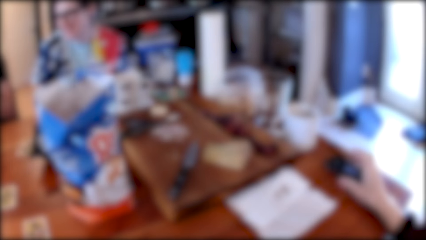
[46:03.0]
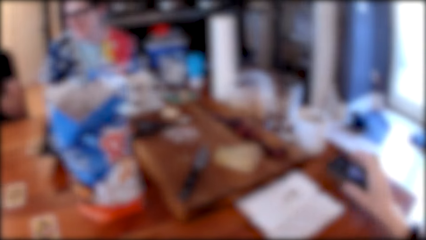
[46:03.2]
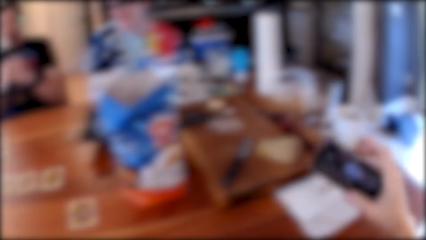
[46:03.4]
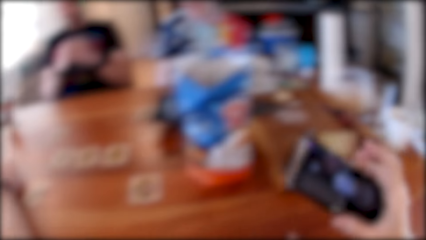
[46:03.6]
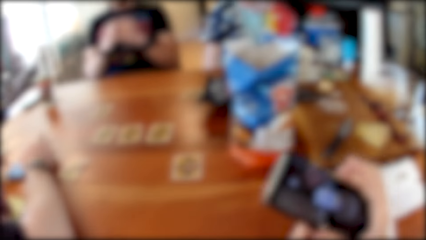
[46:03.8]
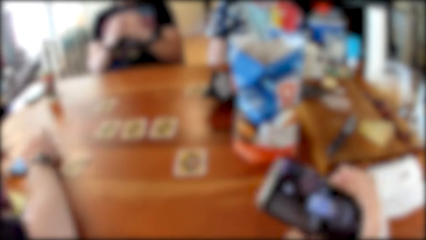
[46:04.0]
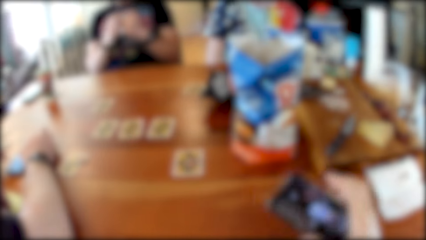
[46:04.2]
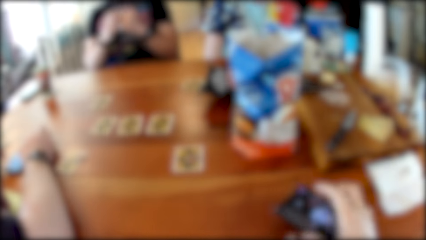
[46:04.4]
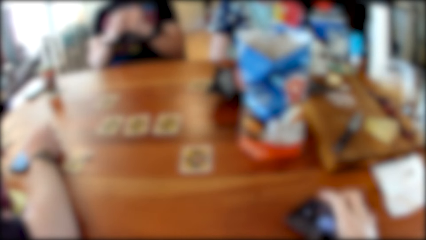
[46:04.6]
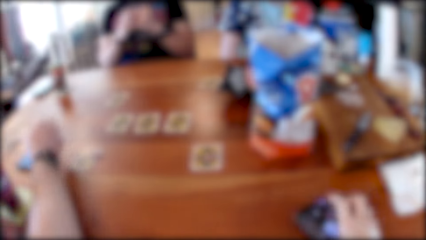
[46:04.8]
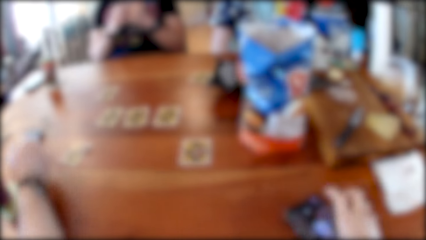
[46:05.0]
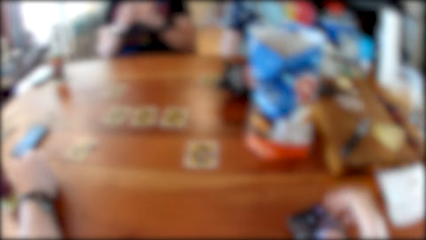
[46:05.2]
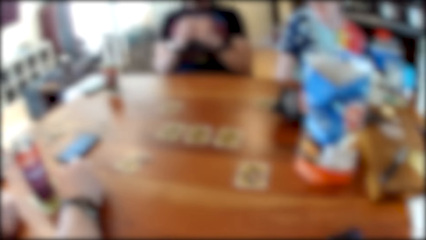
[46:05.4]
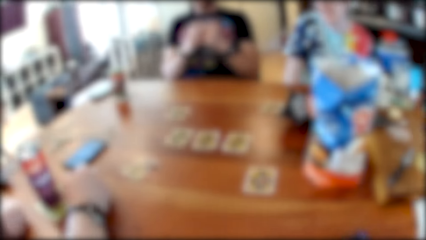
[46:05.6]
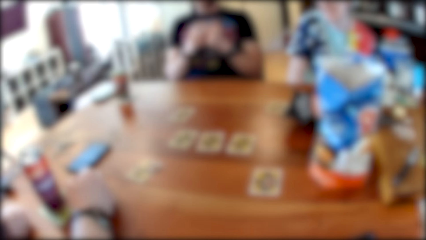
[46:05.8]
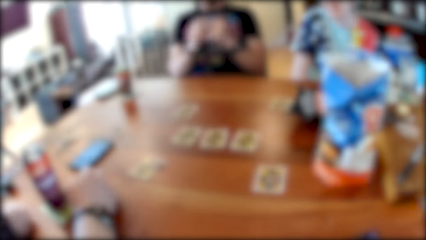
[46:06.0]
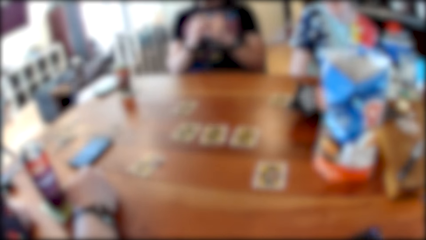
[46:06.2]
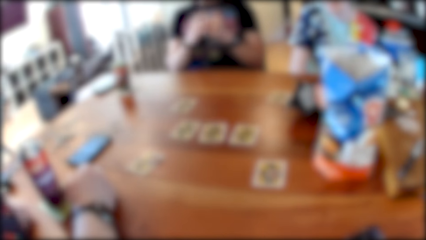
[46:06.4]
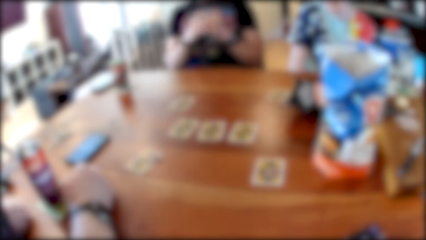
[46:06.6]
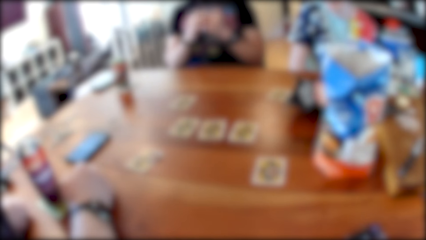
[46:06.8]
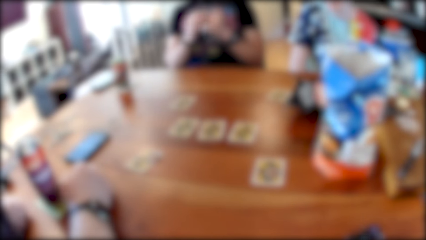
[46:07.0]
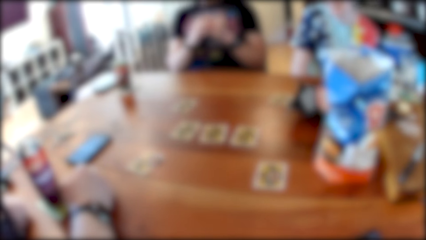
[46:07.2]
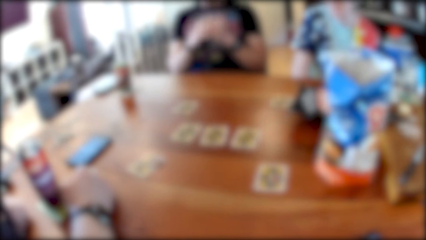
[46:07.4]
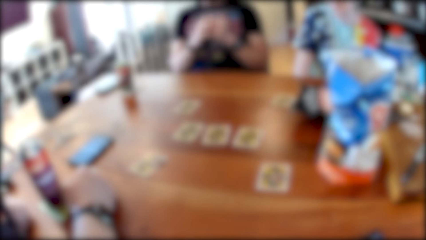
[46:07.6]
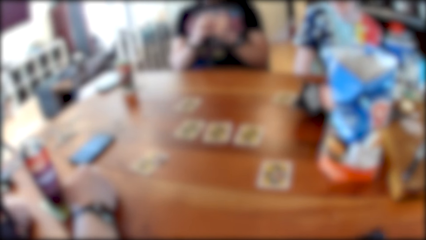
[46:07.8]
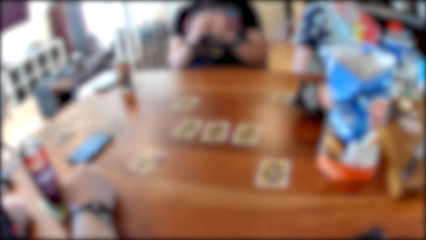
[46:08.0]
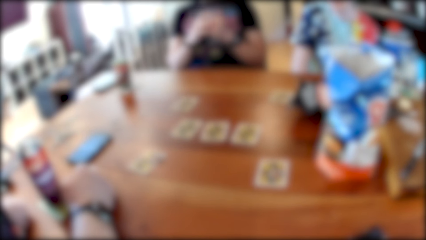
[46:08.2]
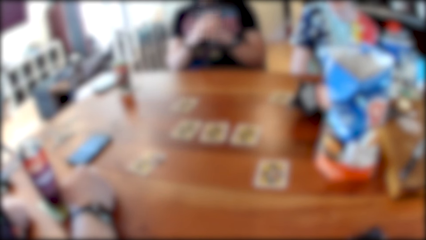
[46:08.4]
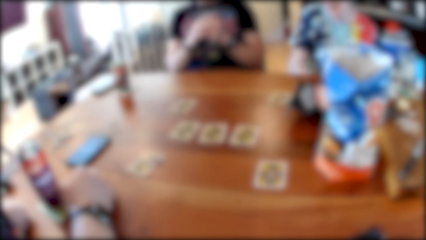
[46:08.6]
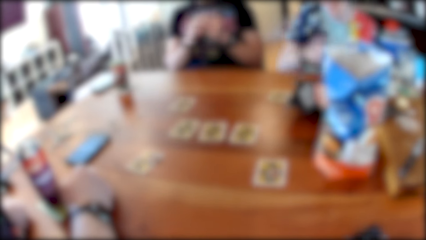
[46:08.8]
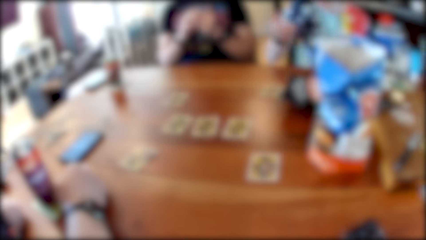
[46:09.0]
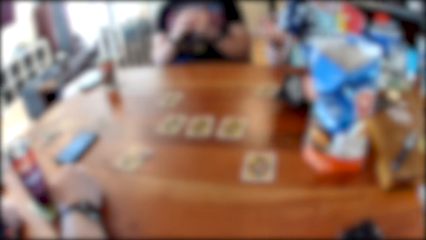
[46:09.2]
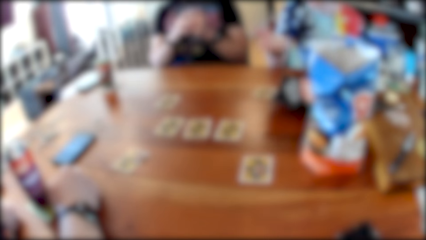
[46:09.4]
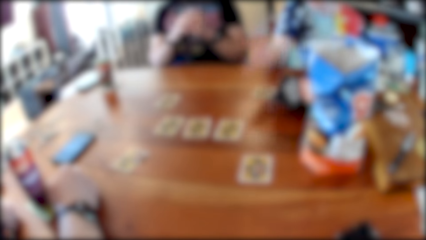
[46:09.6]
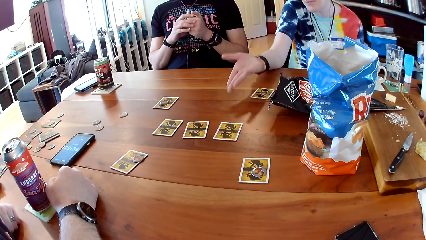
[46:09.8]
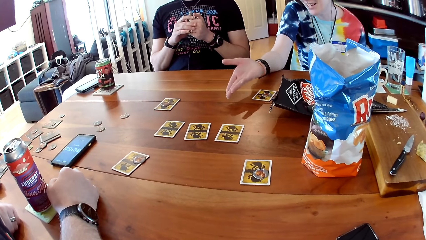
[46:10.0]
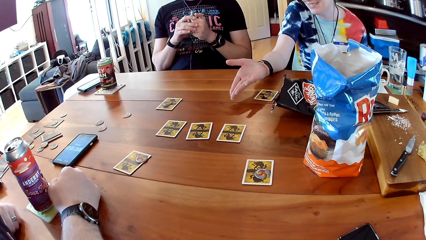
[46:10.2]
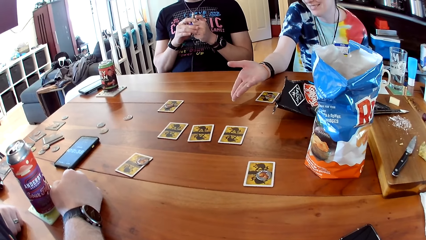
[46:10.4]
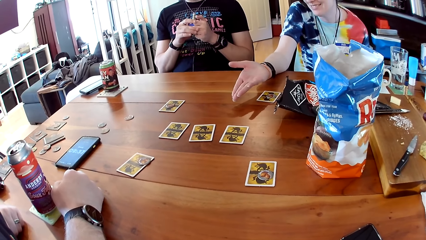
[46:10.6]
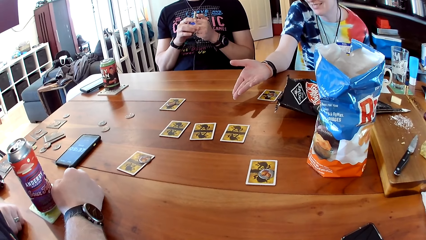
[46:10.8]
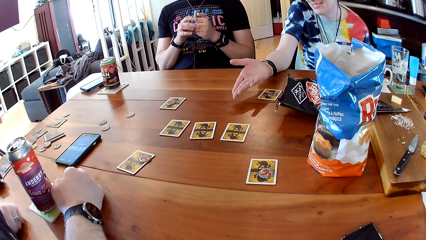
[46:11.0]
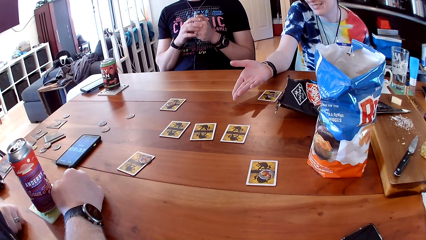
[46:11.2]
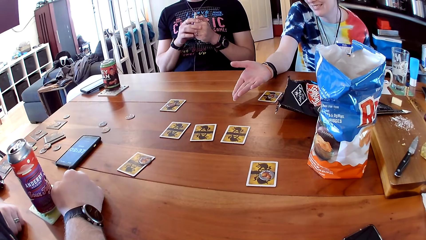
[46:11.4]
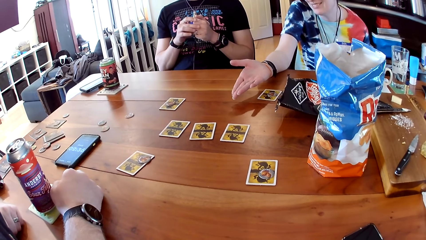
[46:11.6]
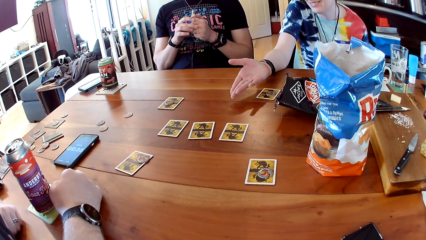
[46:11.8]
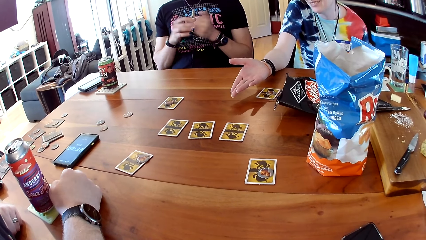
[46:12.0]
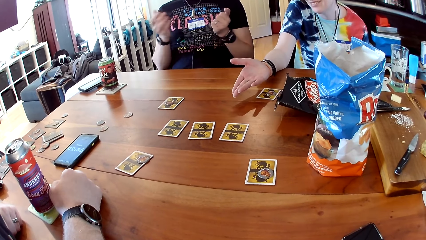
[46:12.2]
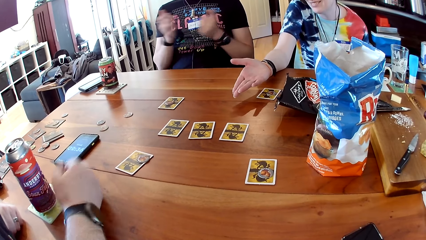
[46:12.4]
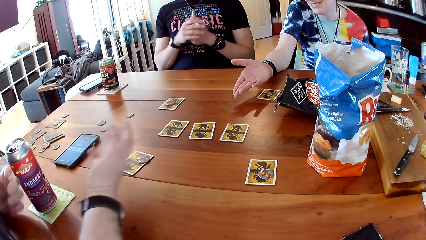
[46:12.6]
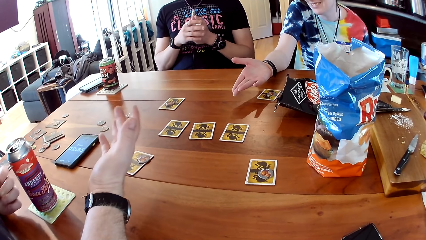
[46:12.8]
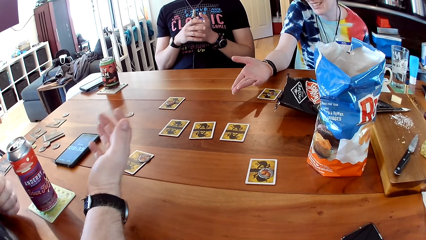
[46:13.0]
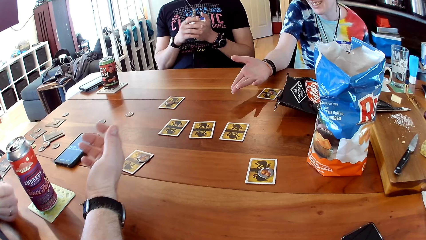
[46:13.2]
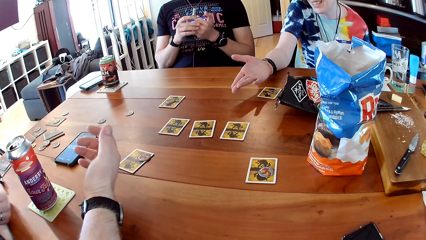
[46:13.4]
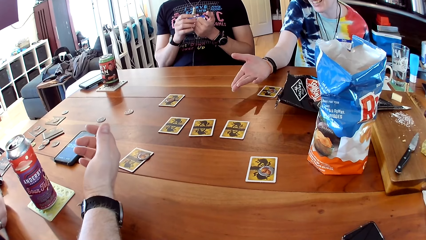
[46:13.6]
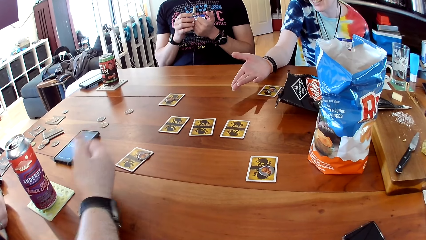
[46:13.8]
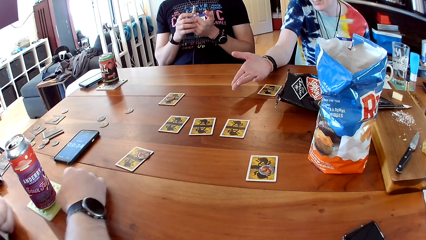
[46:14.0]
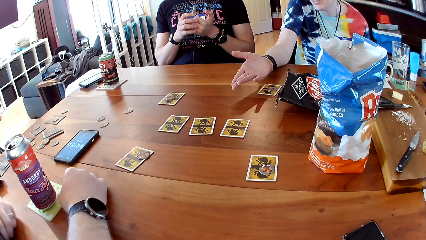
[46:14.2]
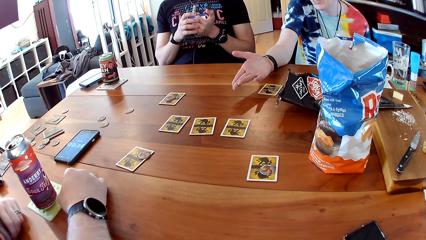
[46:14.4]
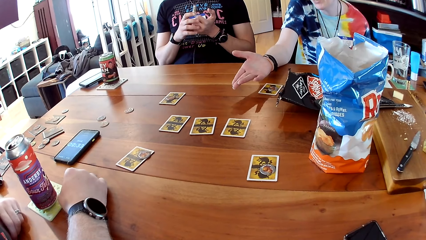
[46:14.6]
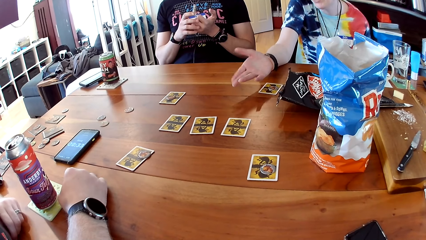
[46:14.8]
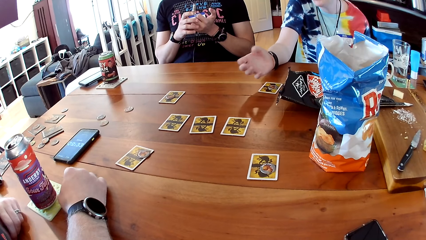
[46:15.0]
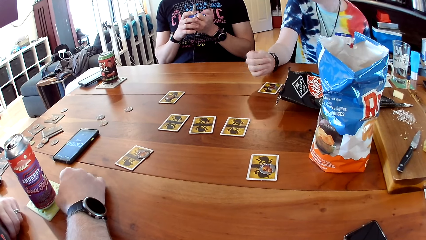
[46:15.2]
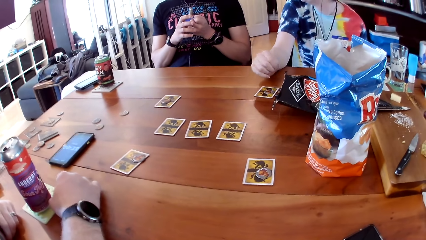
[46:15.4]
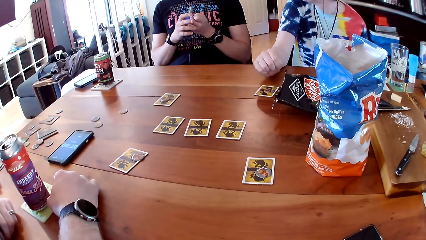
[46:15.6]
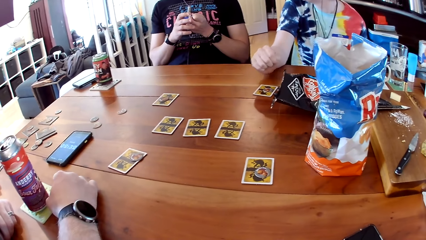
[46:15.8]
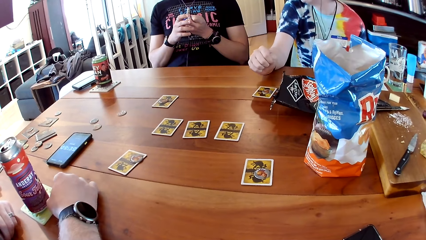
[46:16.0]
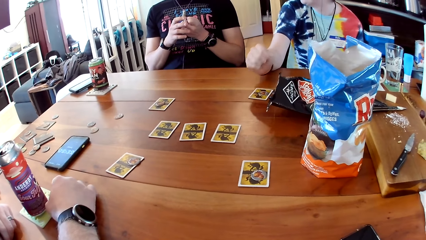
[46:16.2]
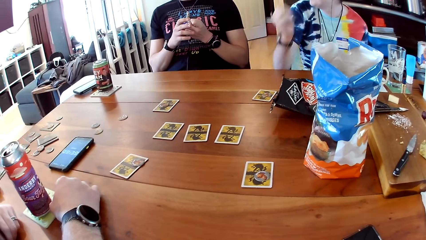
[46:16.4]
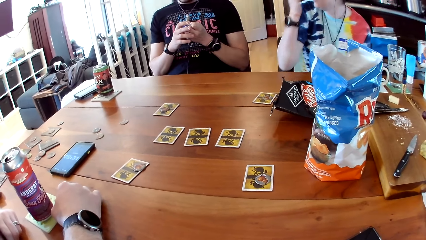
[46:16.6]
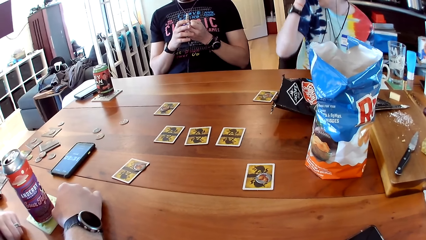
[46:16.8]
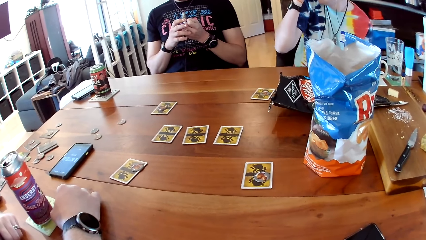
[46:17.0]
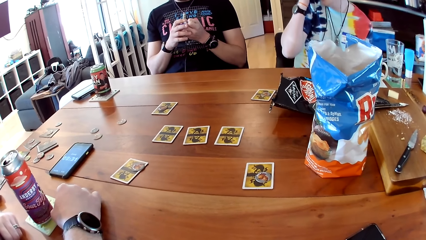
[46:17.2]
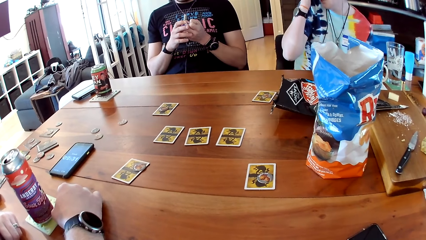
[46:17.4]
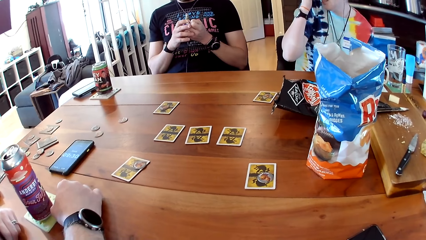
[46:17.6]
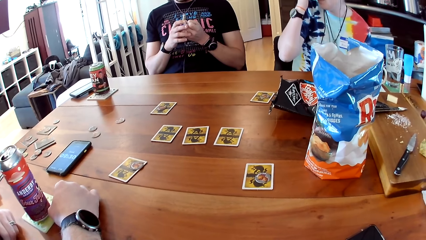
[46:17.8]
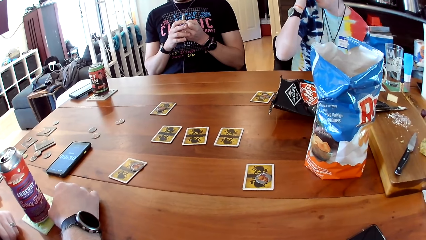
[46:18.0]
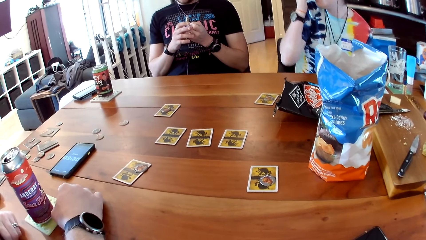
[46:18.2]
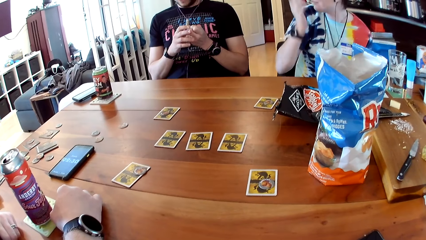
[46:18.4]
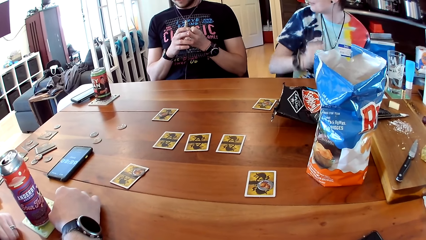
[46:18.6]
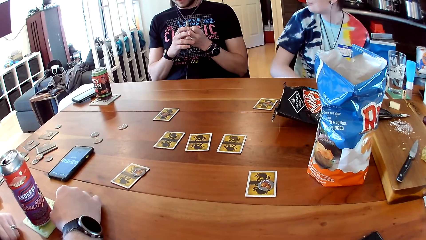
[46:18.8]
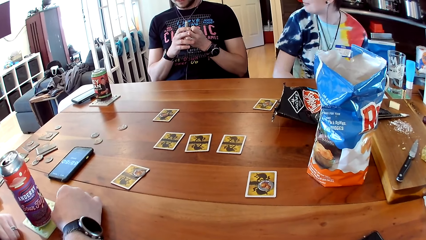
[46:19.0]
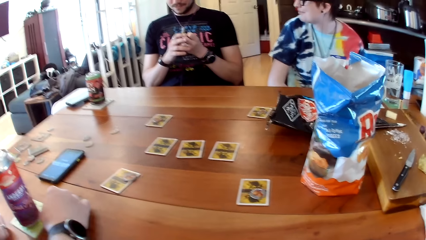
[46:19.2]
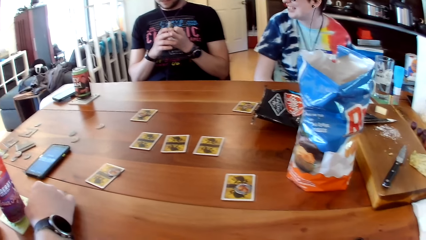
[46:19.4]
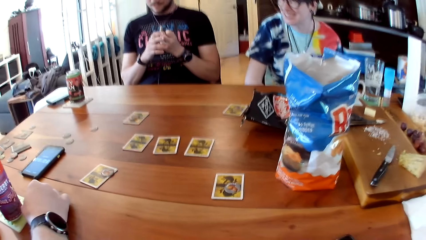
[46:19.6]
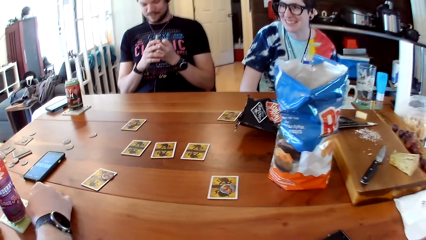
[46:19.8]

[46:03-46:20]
The camera wearer moves the phone up. She interacts with a man, another man, and a woman. She drops the phone on the table with her right hand. She lifts her hand up. The woman places her right arm on the table. The first man interacts with the other man, the woman, and the camera wearer. The woman removes her right arm from the table.
